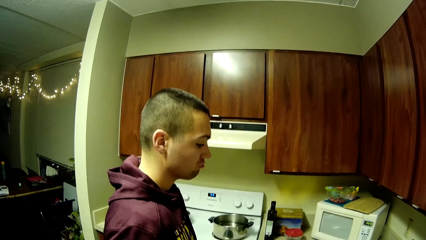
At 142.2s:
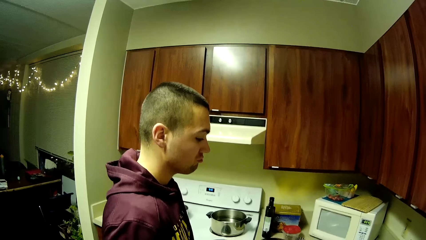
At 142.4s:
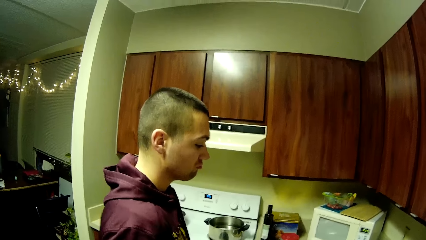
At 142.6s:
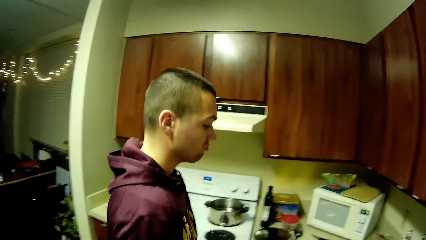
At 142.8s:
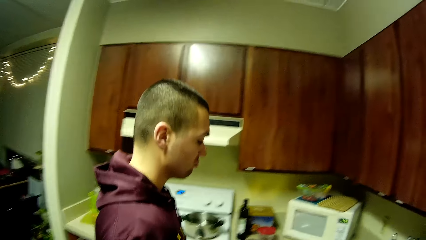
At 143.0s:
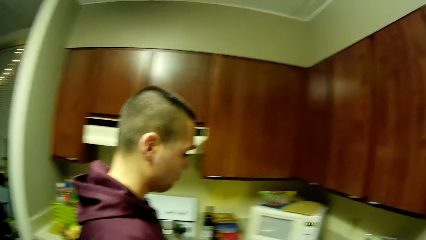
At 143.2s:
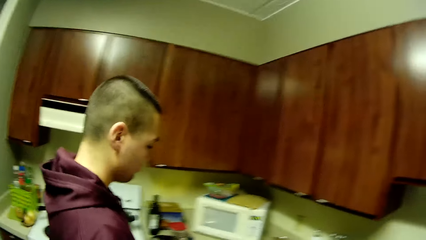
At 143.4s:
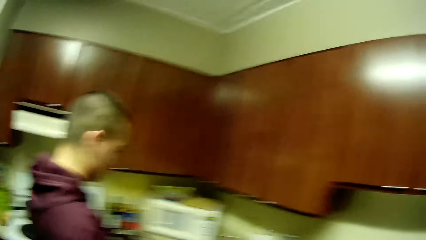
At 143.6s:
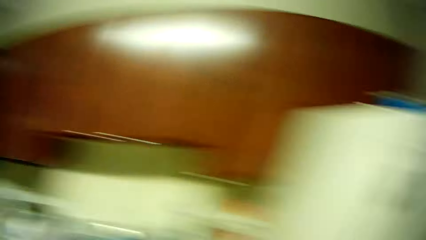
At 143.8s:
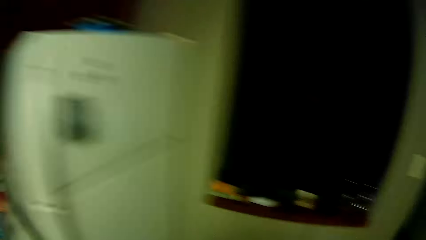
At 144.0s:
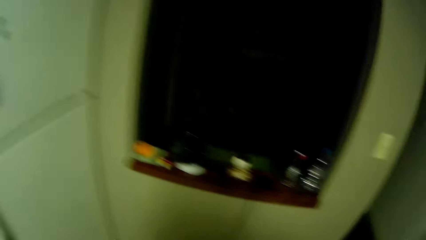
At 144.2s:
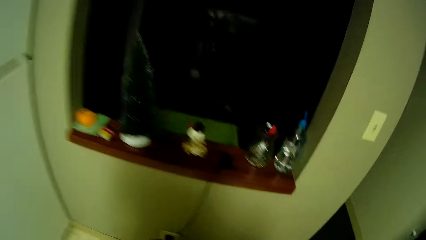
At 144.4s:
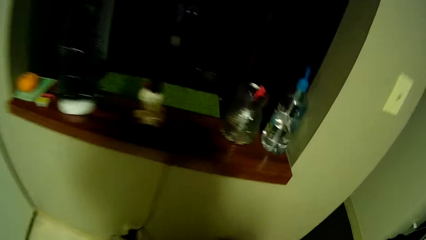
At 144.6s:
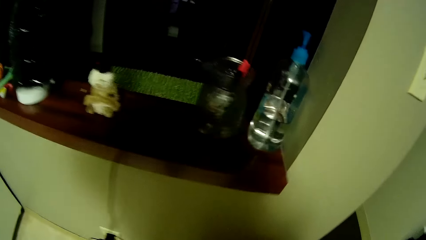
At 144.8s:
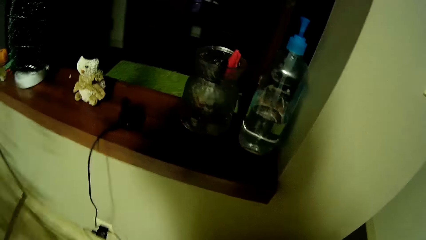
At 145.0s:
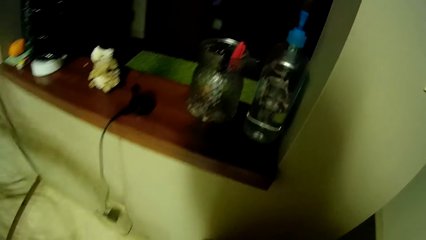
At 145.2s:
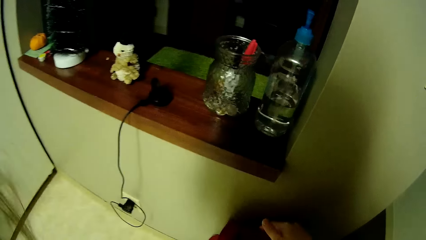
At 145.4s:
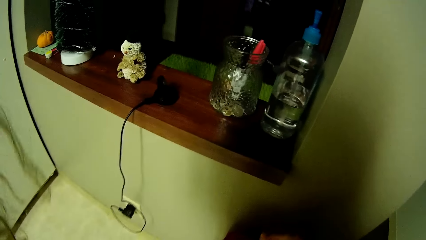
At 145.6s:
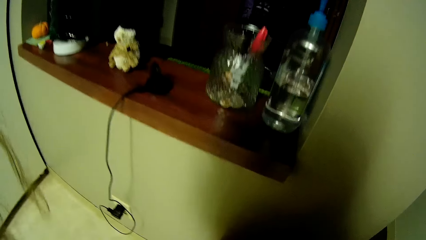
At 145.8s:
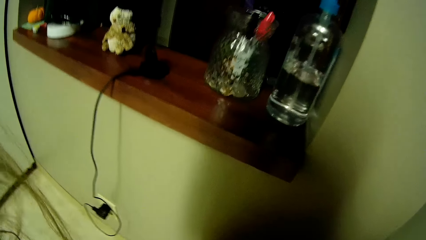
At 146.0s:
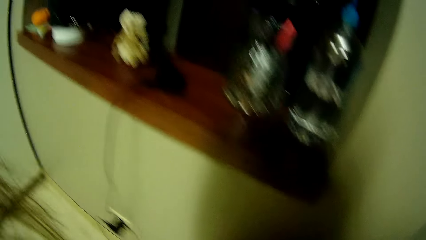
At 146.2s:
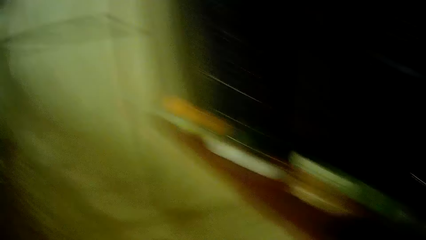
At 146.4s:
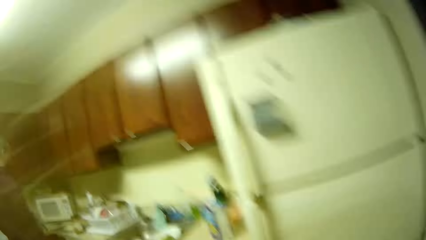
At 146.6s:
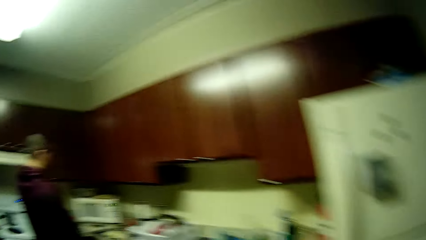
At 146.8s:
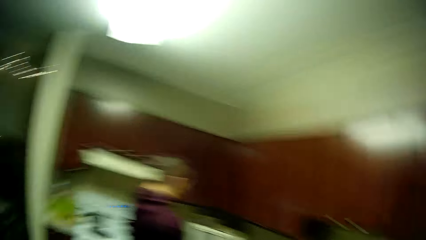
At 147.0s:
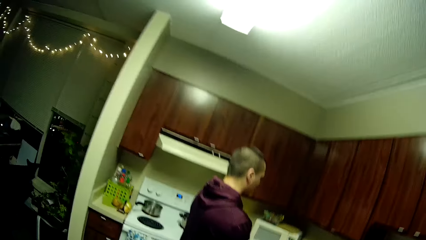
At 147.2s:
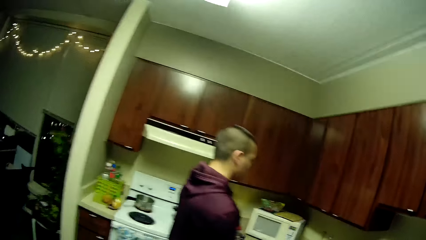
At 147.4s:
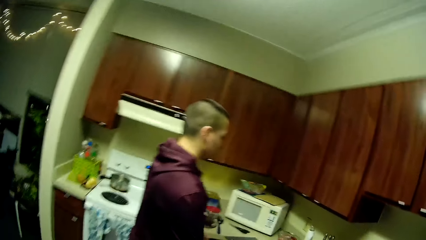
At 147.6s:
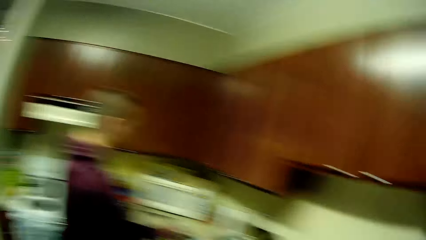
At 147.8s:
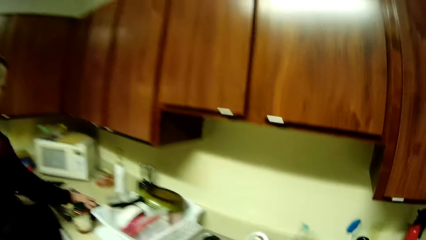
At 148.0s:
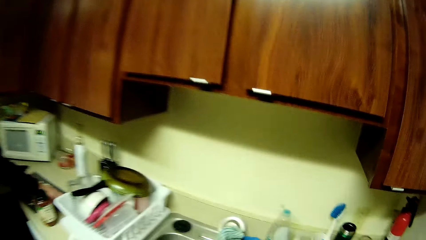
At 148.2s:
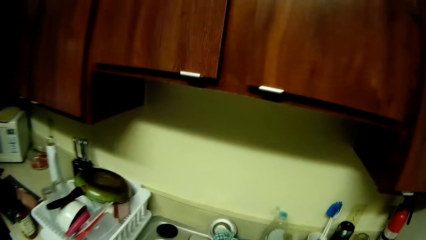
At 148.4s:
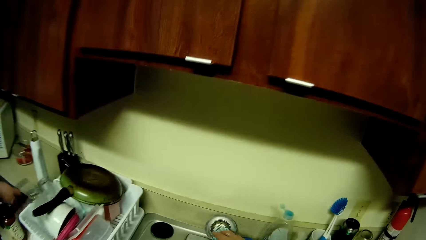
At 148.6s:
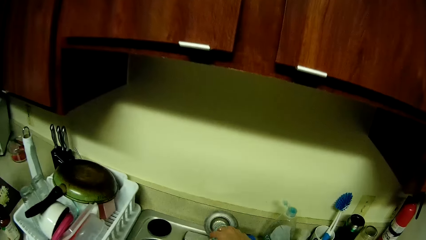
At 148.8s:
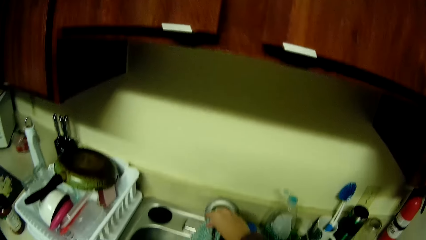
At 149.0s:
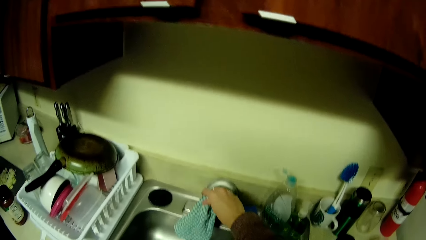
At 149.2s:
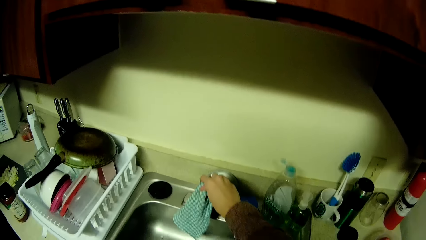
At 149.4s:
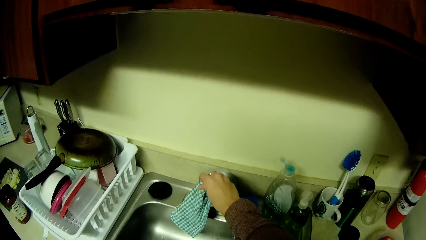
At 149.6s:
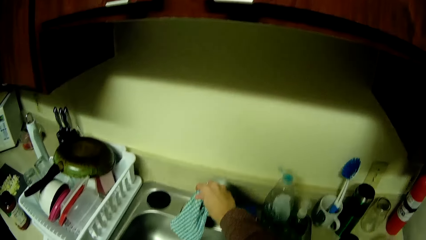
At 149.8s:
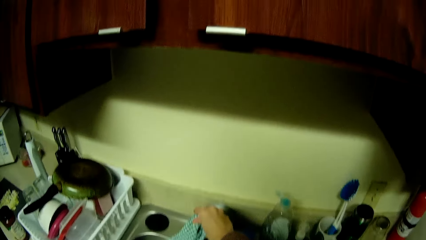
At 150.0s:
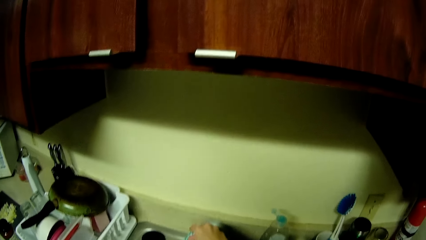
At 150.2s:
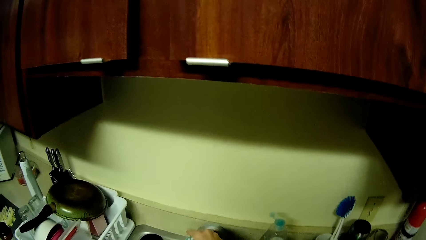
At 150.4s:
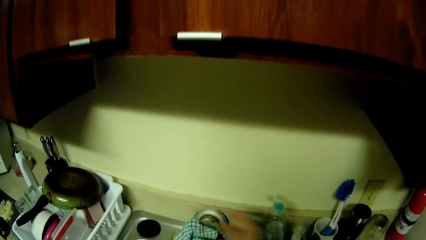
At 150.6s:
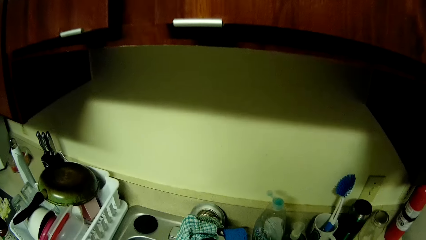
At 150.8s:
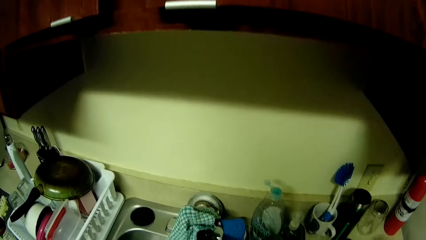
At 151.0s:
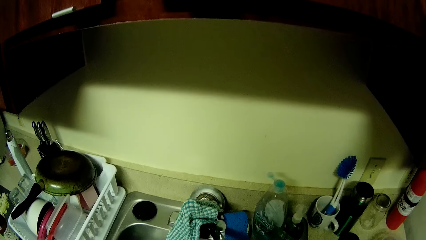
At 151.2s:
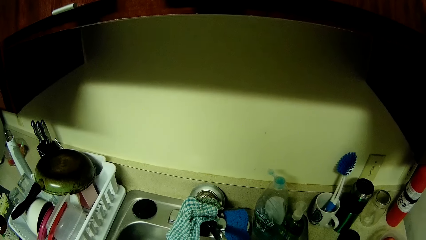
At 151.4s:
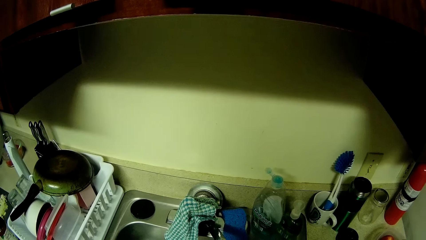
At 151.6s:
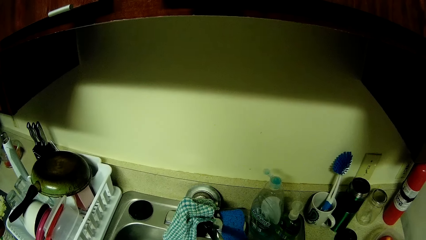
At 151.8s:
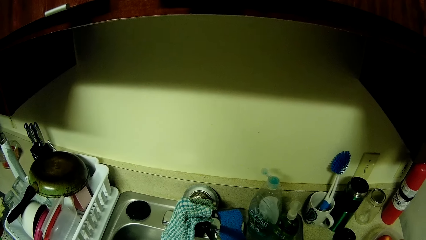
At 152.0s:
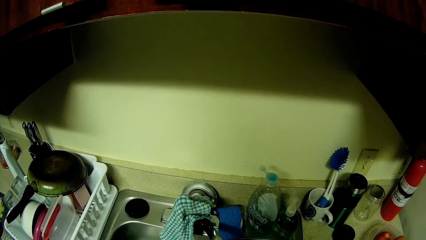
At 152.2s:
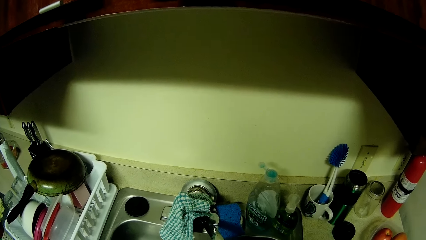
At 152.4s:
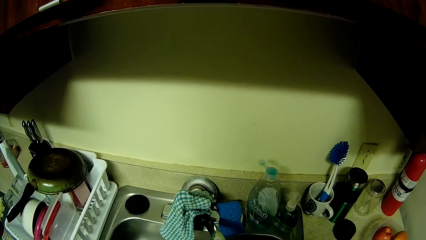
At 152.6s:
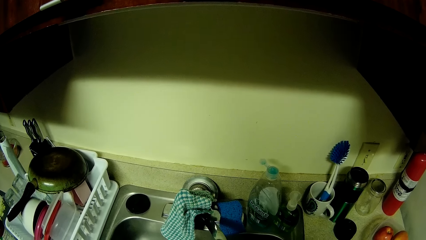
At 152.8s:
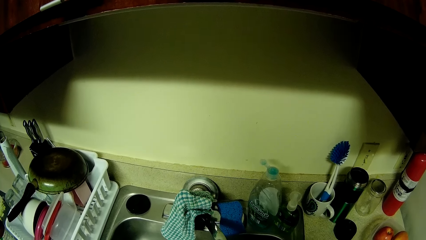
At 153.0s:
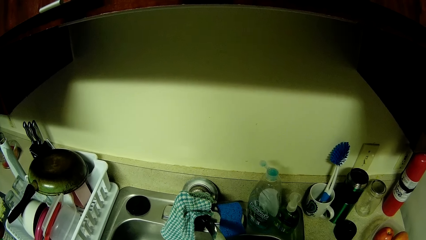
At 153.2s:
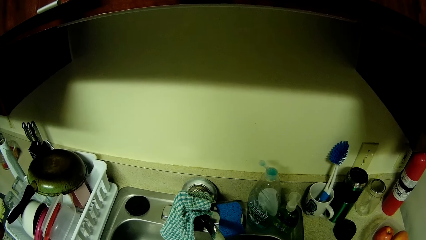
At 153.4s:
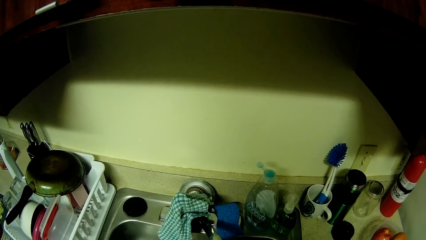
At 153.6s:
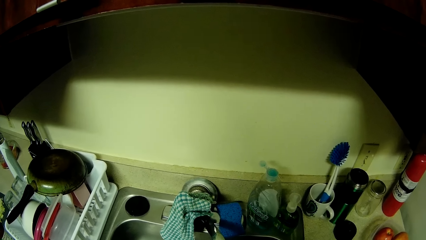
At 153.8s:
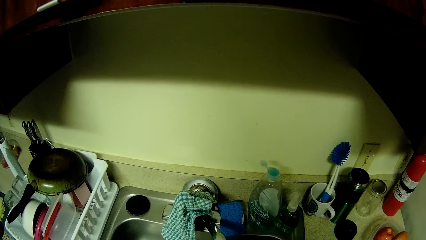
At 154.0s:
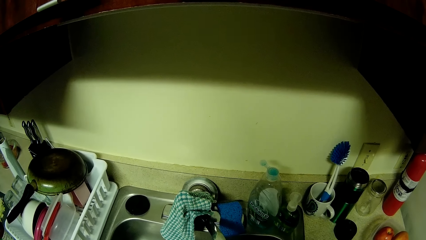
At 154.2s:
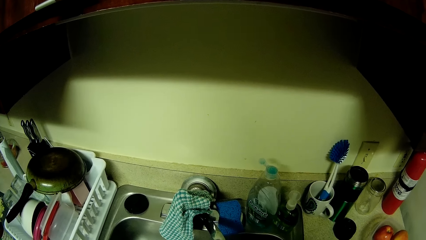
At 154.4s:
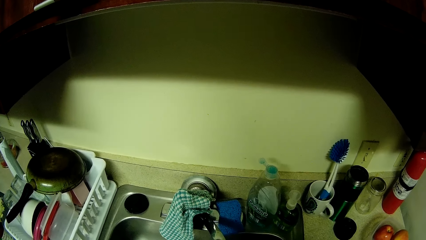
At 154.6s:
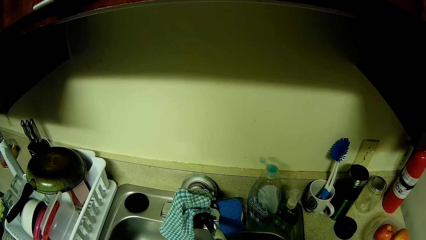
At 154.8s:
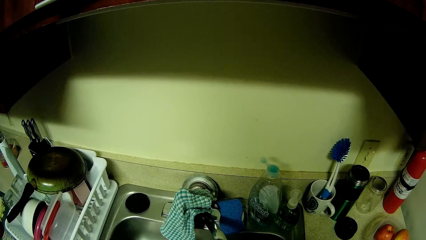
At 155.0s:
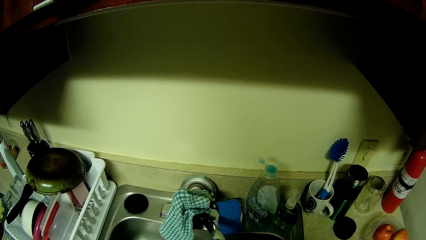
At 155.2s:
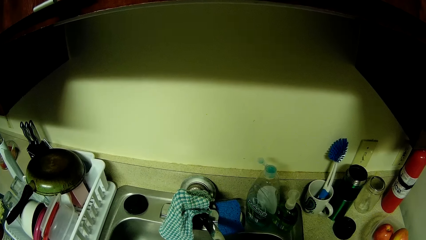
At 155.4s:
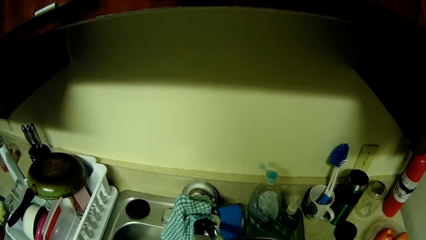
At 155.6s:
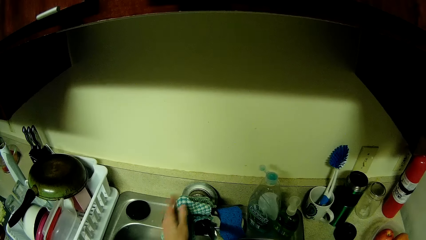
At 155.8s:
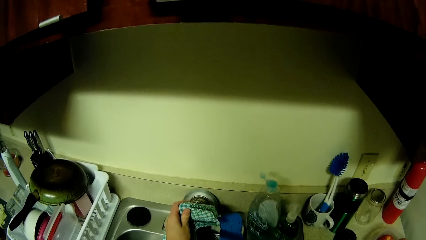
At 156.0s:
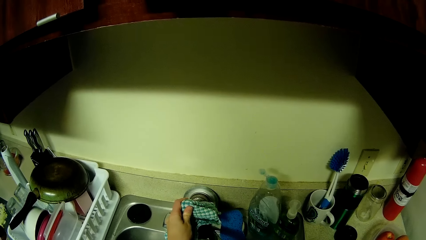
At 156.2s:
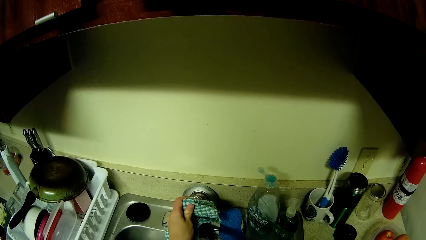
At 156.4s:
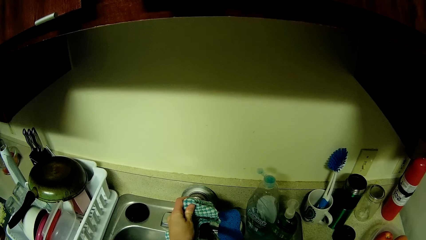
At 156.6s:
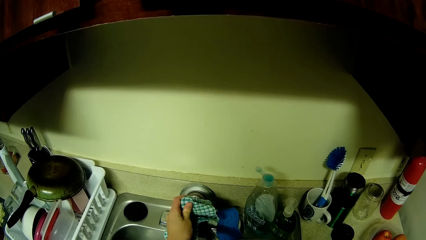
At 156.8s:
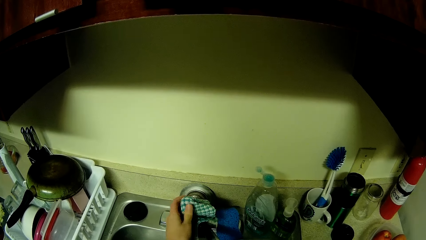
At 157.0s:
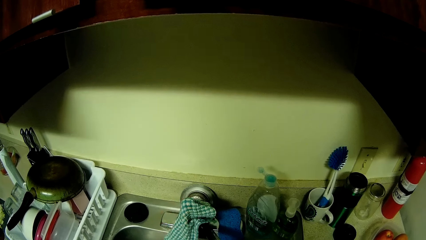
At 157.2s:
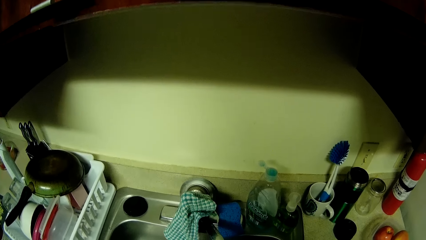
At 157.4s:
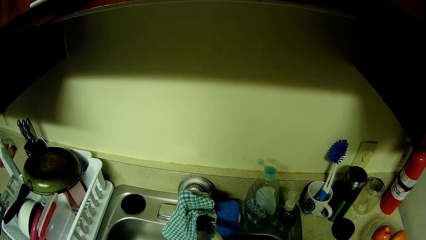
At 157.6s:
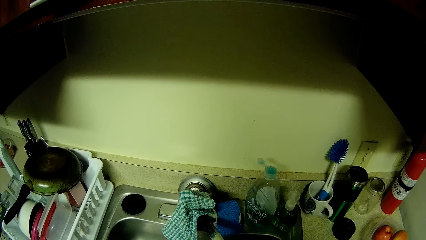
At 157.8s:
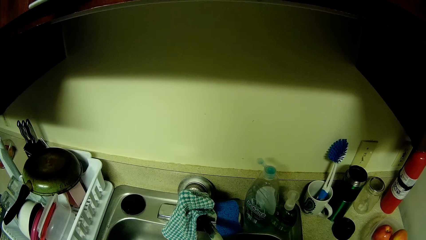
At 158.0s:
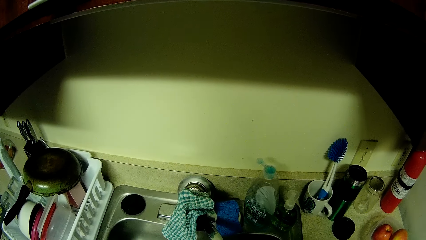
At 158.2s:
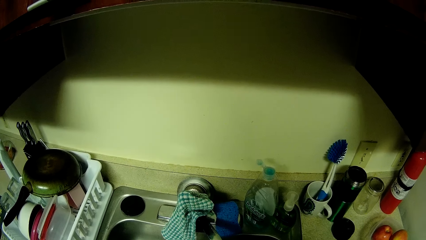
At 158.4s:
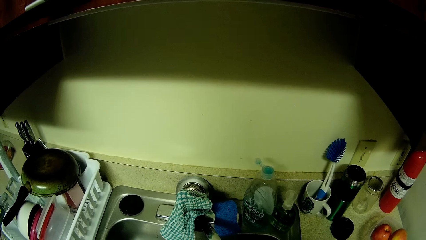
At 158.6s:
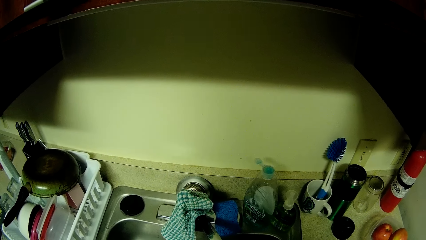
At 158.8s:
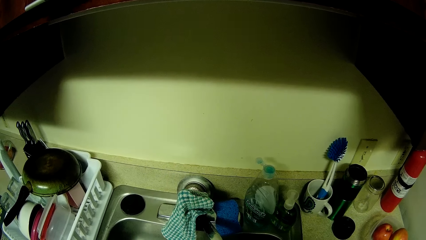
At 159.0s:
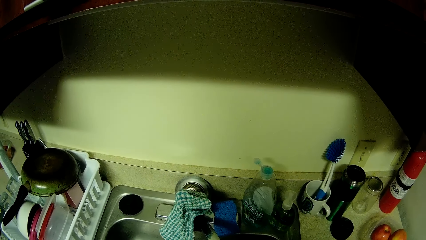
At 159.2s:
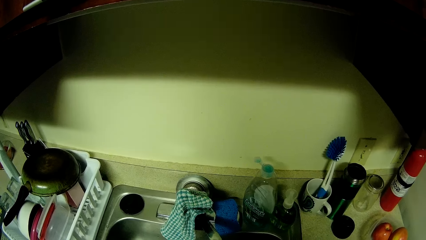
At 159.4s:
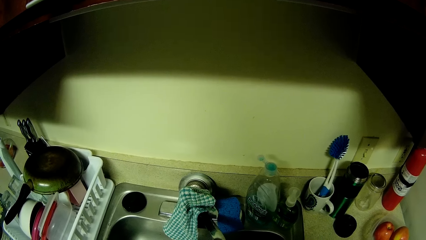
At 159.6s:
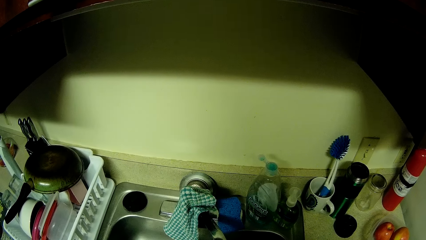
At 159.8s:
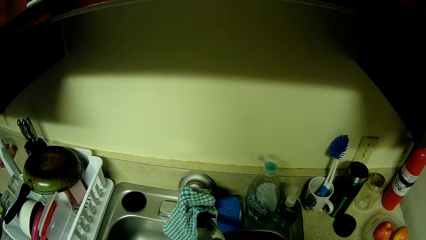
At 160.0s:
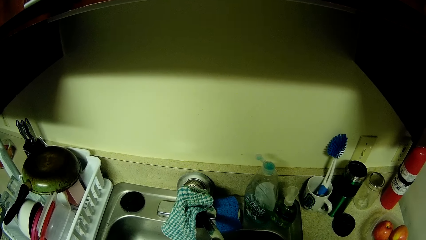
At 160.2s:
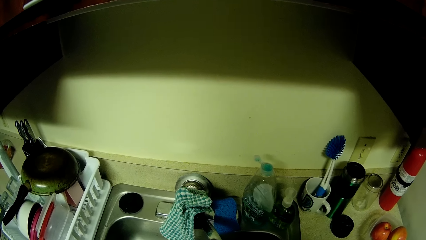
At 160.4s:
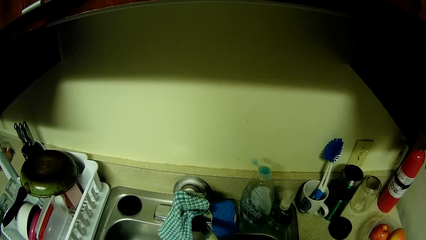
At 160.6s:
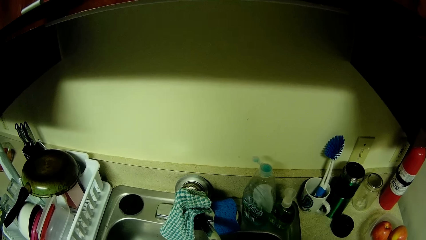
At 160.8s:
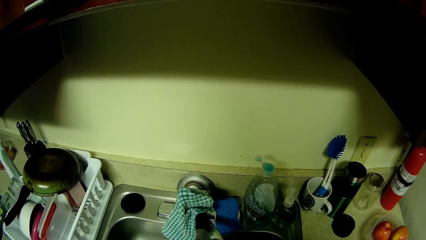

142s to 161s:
The camera wearer turns on the faucet with her right hand. She holds the water tap. She turns off the faucet.
